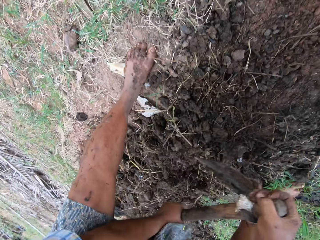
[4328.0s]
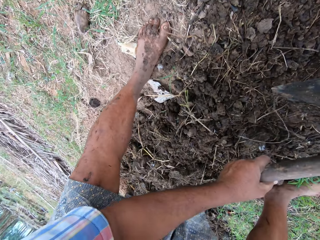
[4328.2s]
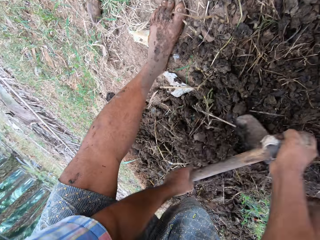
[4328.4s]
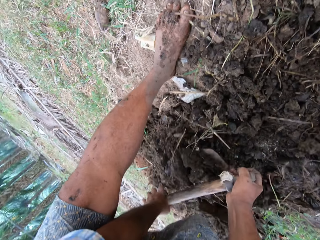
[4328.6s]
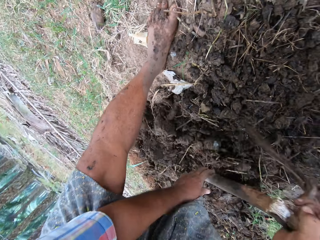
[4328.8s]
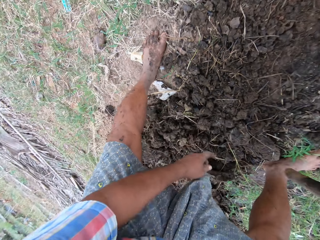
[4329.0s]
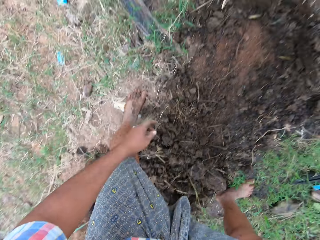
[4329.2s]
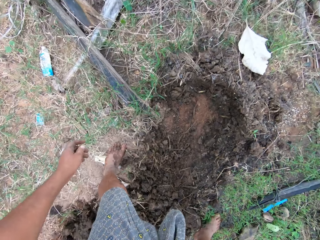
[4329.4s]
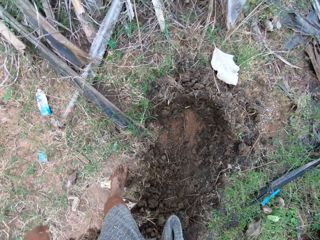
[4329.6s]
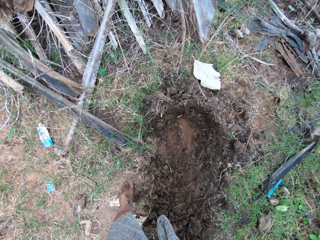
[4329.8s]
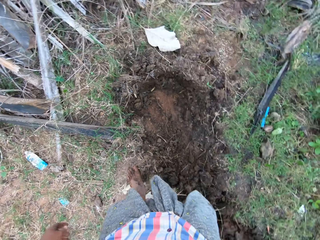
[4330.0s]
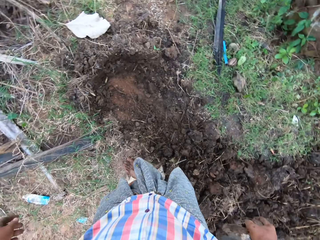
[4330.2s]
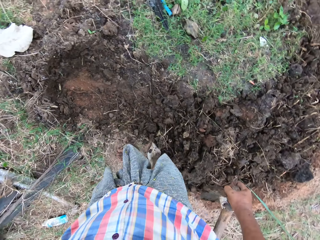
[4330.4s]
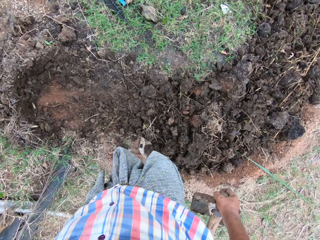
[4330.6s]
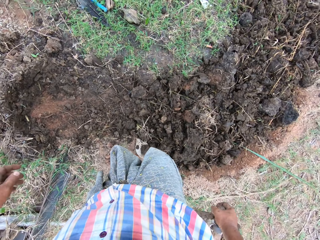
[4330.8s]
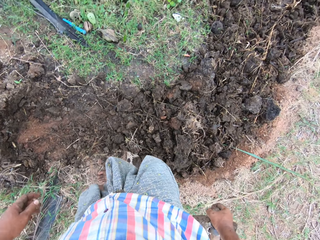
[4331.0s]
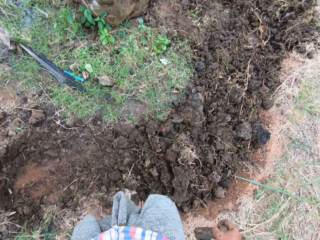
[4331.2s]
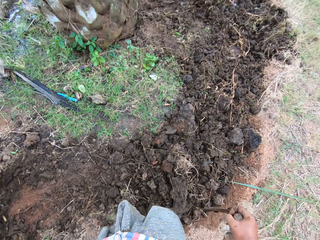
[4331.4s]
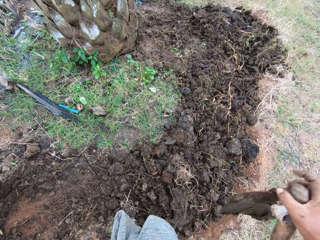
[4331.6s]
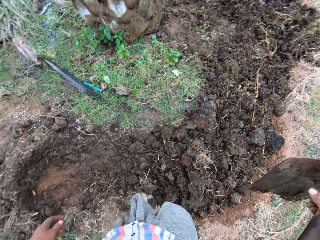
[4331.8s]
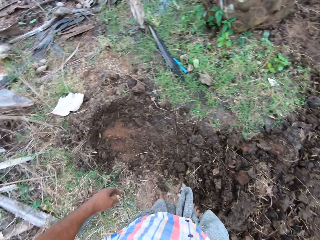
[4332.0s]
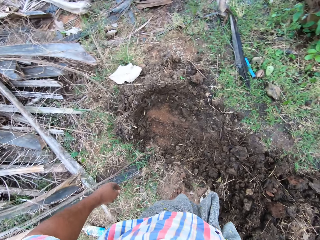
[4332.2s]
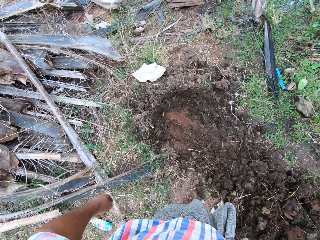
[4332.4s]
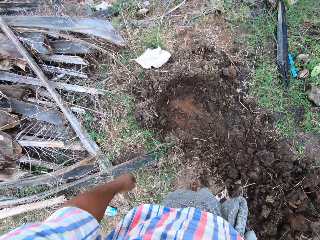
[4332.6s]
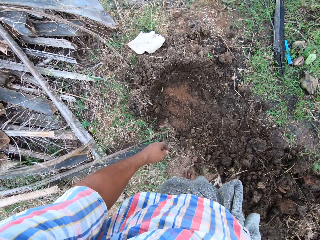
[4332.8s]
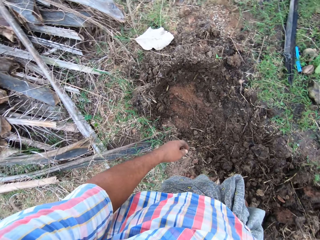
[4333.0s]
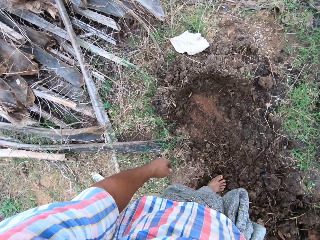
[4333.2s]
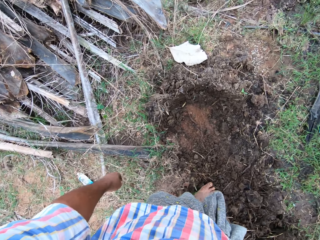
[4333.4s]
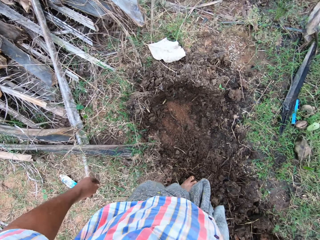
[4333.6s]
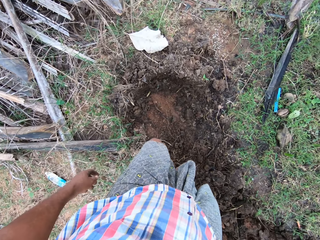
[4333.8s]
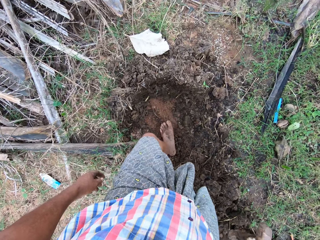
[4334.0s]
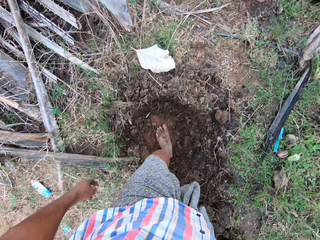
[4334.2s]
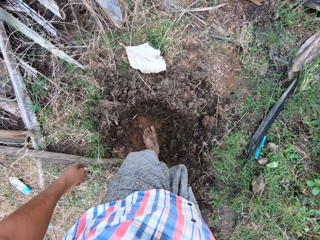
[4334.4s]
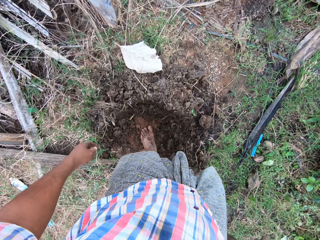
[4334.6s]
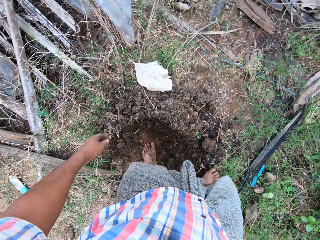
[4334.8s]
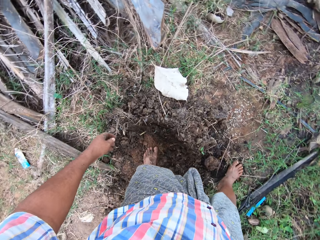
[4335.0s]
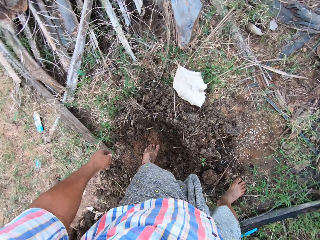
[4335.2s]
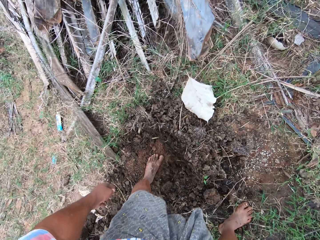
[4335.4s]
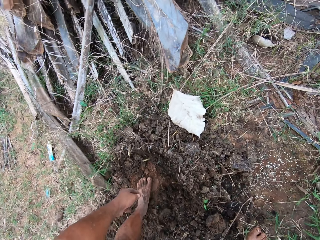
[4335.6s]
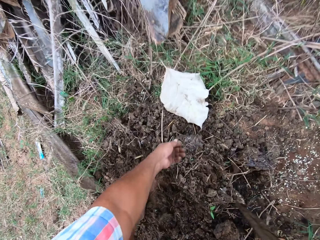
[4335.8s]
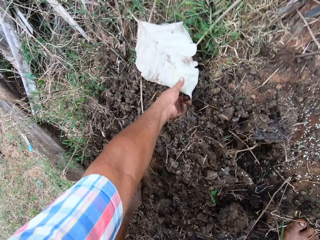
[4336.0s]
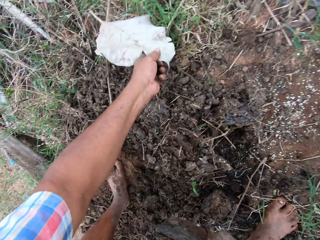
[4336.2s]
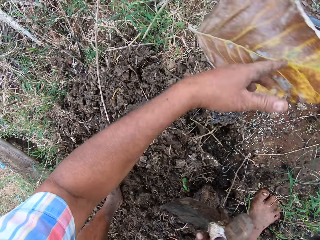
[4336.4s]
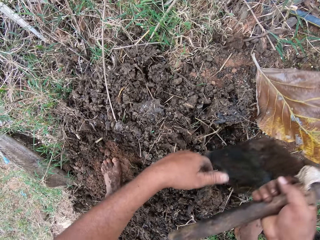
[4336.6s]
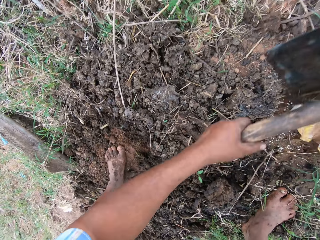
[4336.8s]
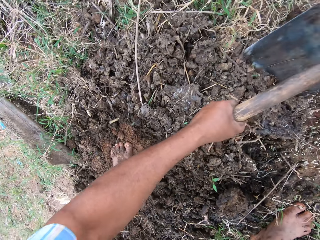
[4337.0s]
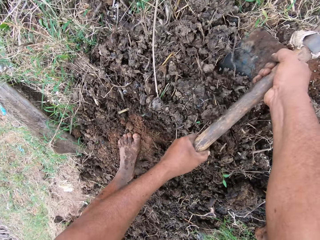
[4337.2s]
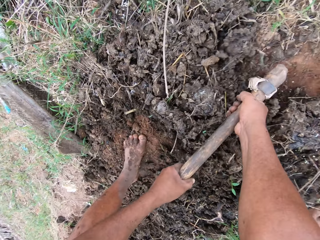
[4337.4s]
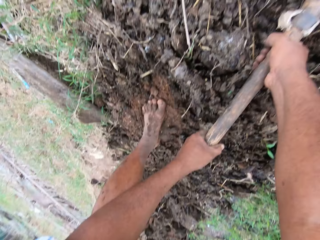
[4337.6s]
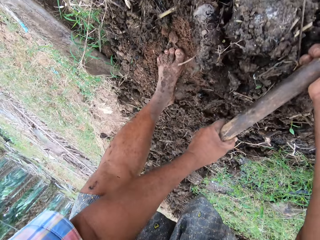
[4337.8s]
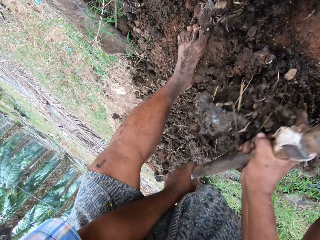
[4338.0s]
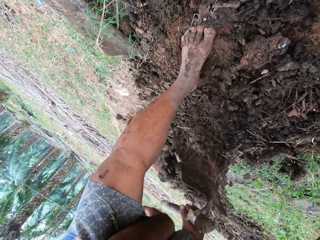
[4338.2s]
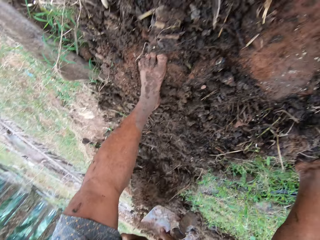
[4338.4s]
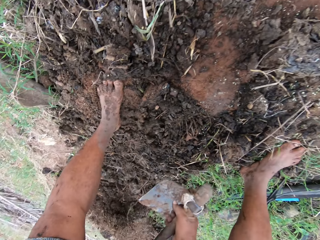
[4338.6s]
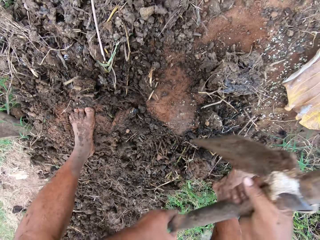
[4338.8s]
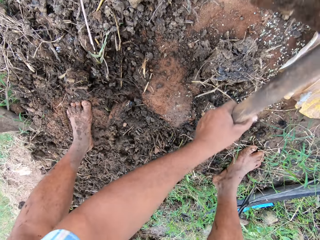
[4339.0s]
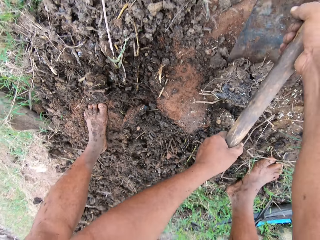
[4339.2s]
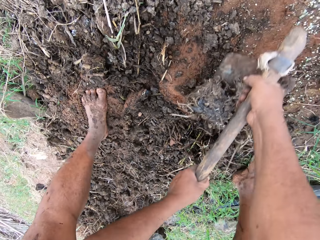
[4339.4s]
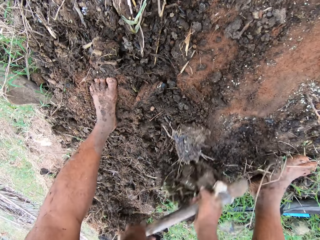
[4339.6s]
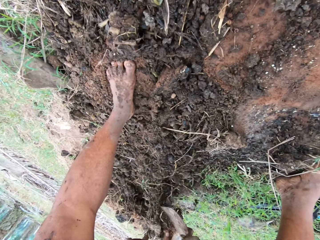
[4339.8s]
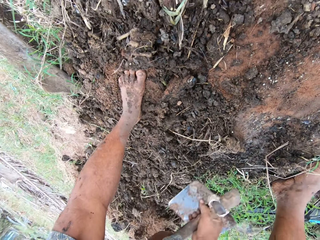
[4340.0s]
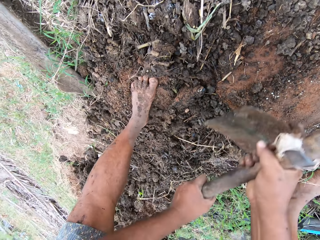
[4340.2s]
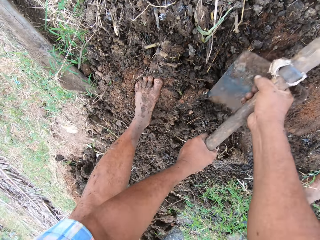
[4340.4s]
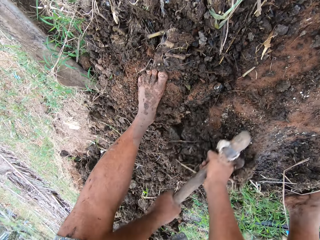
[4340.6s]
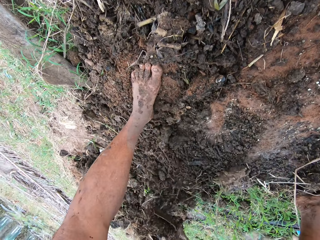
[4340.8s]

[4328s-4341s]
The camera wearer looks around the farm. They walk around the farm and bend to the ground. They toss a dried leaf away. They pick a leaf. They spread the soil on the ground with the hoe. They dig with the hoe. They push the soil with the hoe. They dig with the hoe.

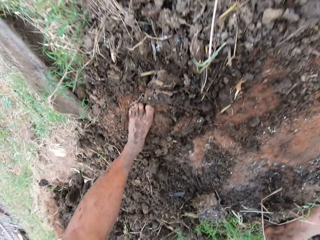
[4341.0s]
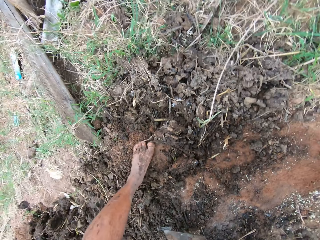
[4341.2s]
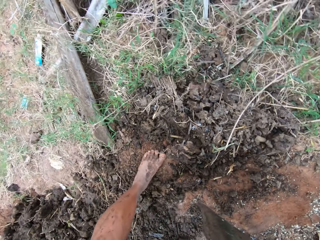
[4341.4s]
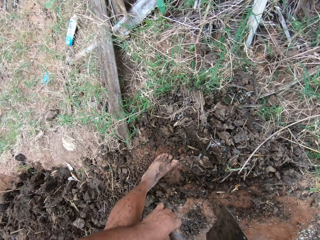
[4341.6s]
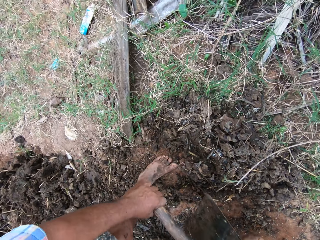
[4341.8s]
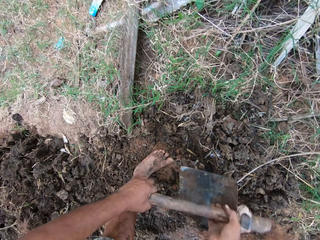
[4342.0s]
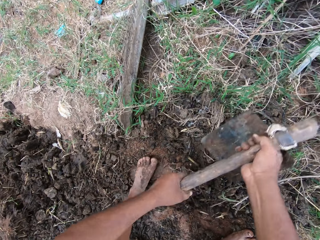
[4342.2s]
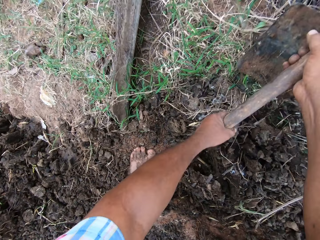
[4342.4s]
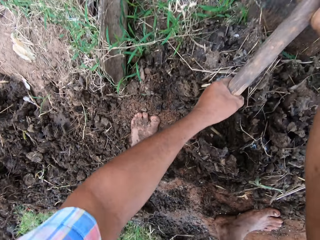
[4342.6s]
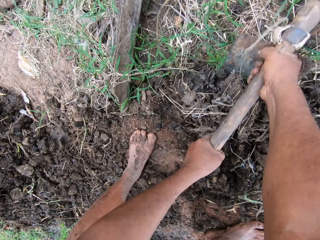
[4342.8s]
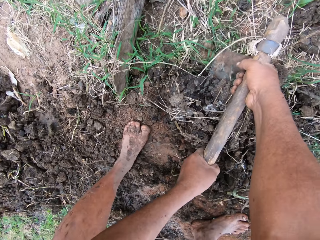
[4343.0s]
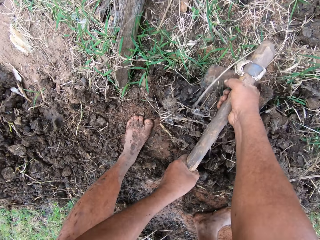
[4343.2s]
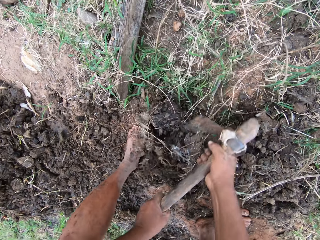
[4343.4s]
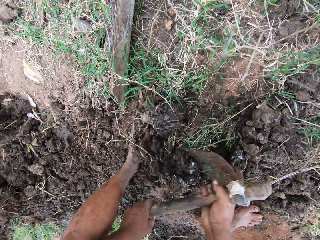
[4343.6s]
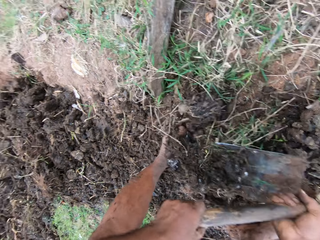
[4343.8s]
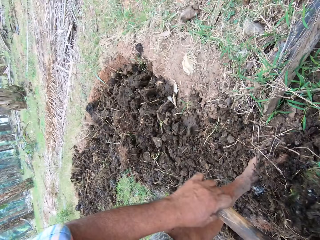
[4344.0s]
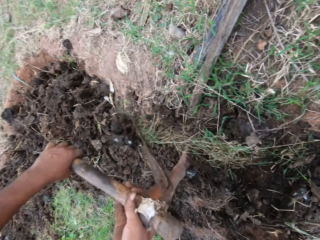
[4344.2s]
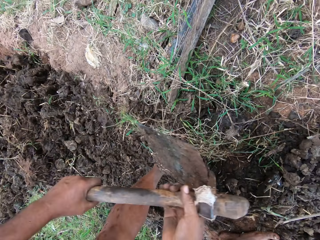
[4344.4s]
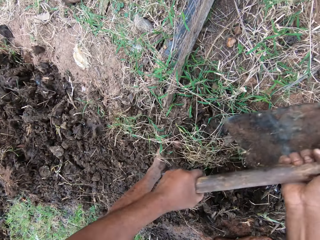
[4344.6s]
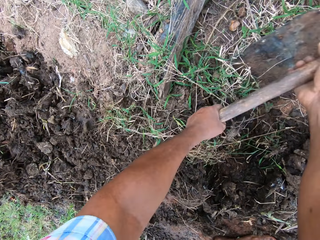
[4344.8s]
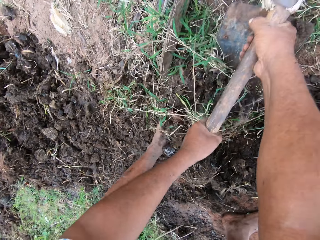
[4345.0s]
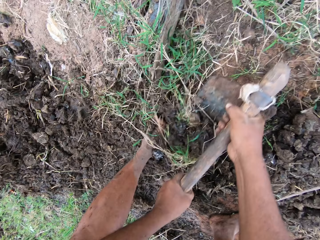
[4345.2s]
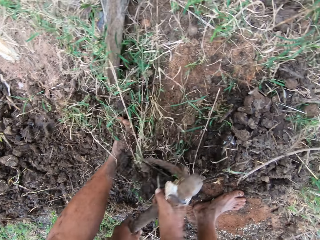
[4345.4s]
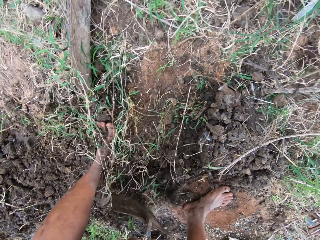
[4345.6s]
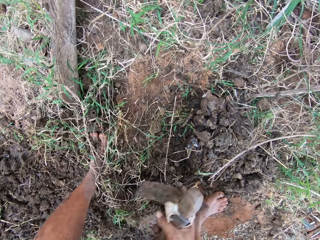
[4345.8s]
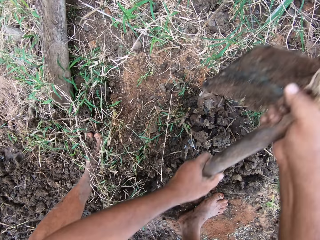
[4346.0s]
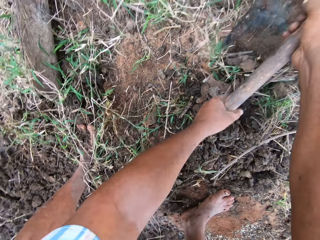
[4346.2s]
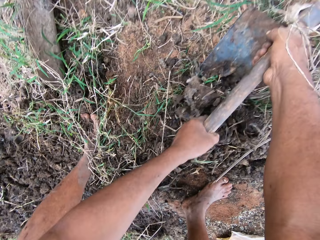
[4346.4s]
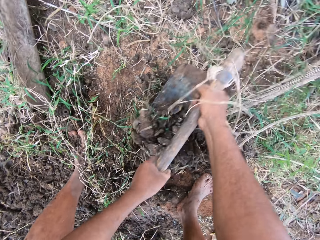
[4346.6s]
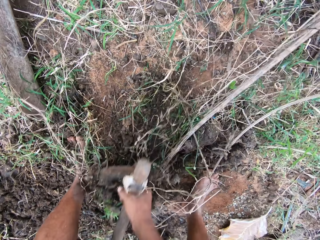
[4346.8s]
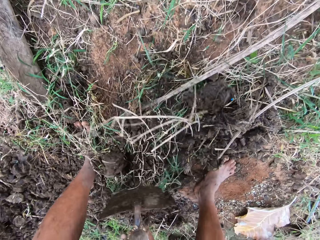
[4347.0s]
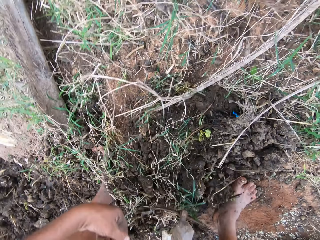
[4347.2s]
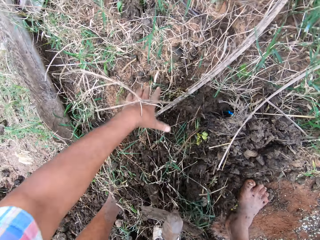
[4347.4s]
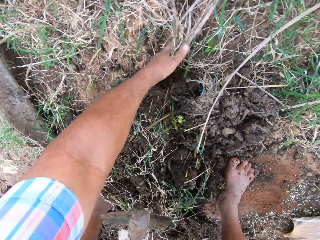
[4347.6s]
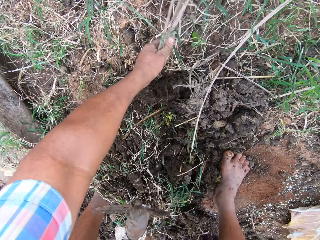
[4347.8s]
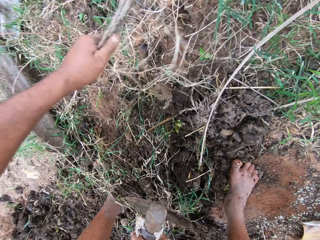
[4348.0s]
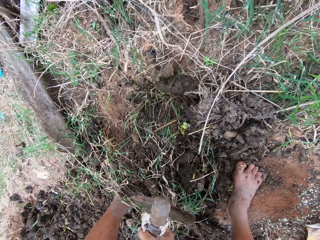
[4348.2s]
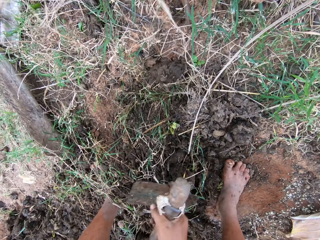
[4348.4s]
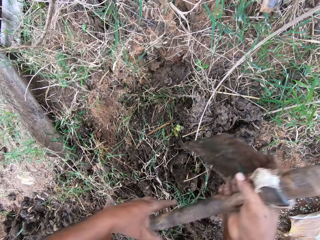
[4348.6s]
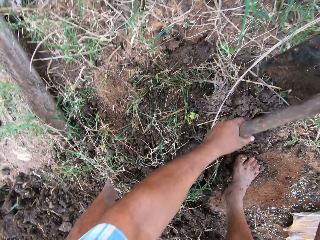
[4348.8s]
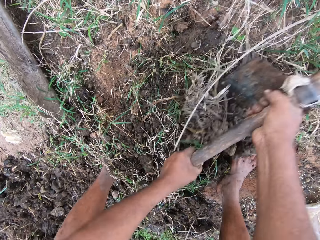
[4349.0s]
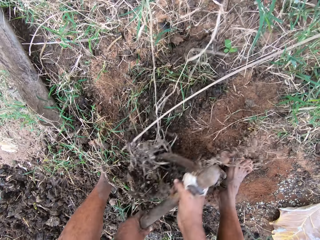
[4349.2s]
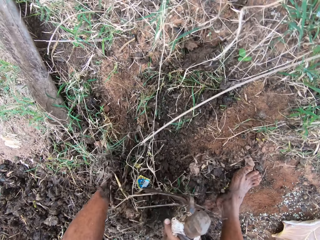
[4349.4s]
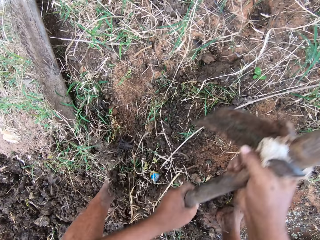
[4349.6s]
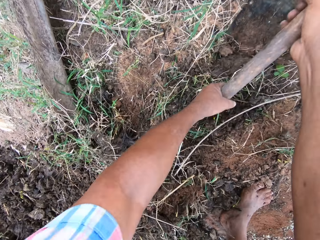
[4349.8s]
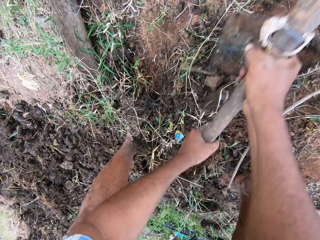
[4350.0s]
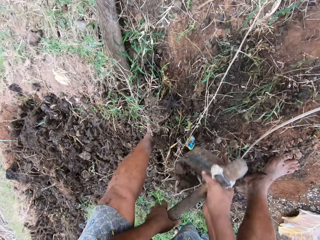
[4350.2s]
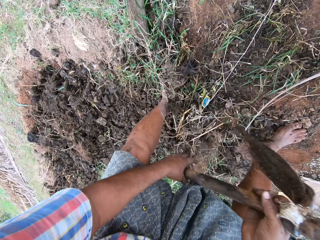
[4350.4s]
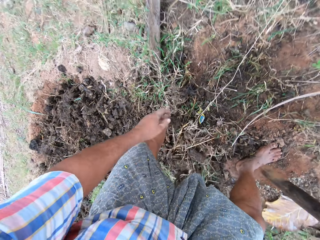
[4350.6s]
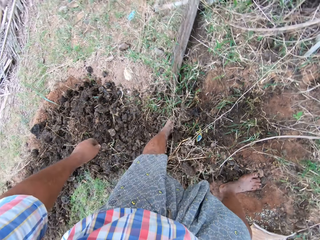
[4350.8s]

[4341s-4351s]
The camera wearer spreads the soil on the ground with the hoe. He removes a grass with his hand. He spreads the soil on the ground with the hoe. He digs with the hoe.
